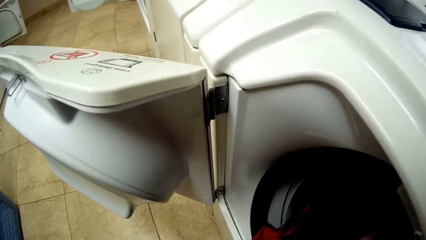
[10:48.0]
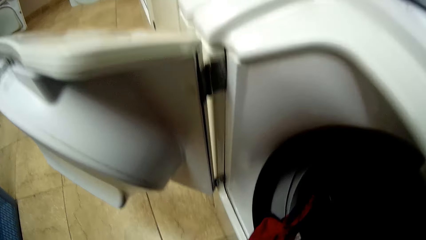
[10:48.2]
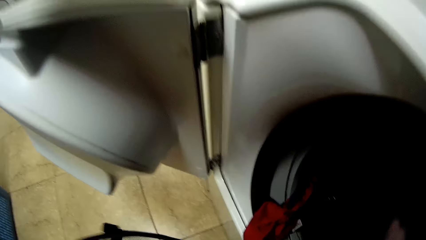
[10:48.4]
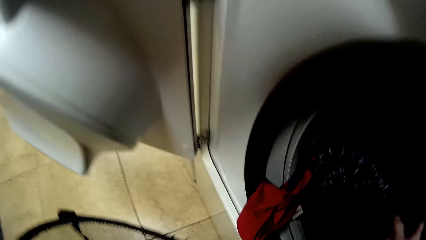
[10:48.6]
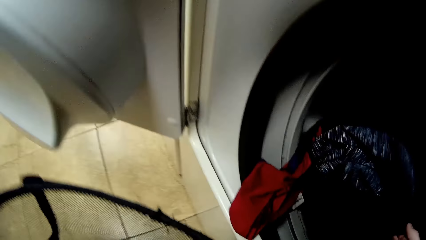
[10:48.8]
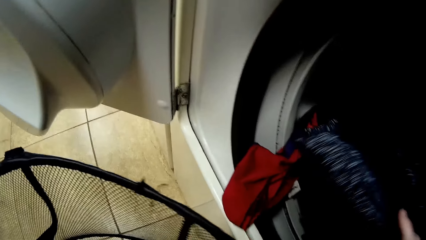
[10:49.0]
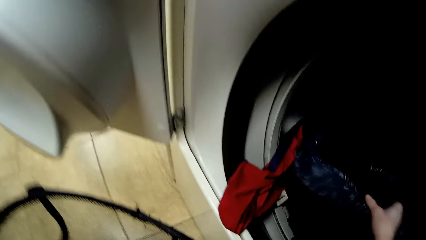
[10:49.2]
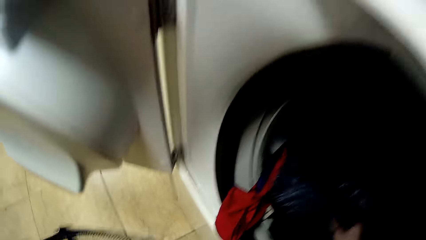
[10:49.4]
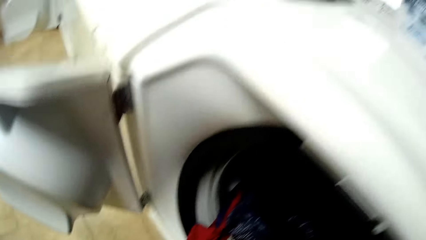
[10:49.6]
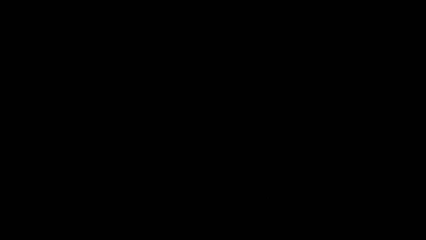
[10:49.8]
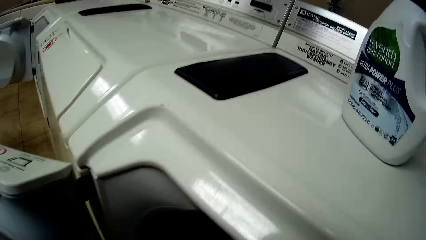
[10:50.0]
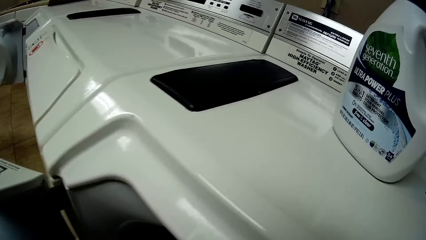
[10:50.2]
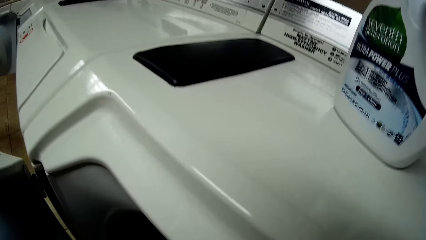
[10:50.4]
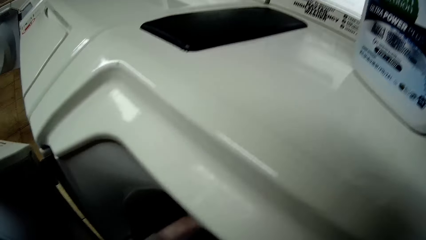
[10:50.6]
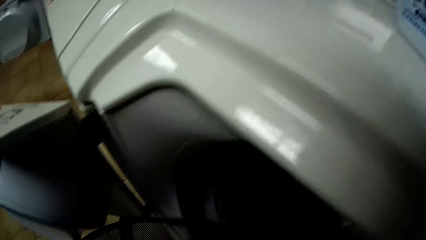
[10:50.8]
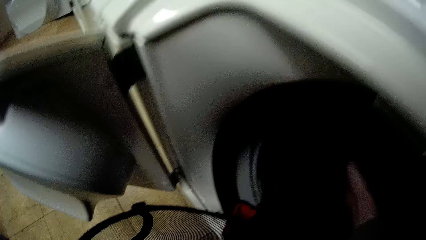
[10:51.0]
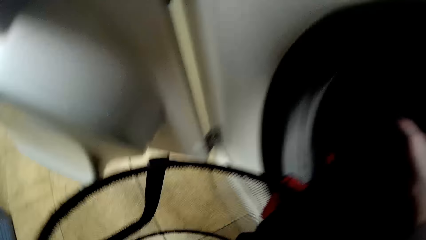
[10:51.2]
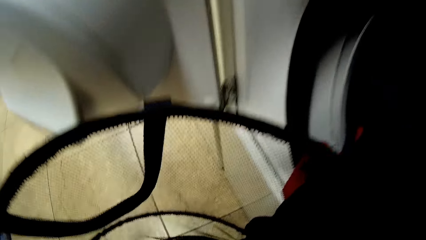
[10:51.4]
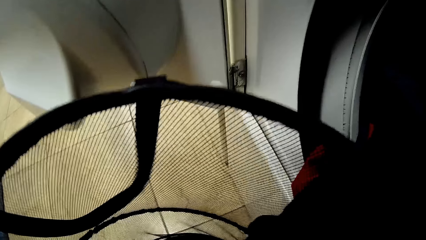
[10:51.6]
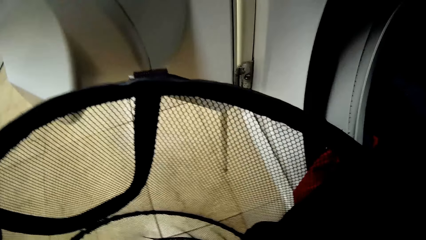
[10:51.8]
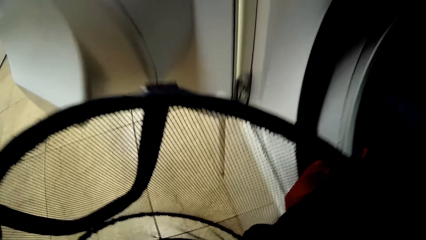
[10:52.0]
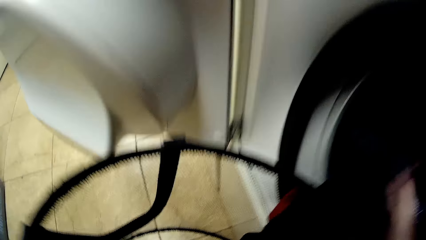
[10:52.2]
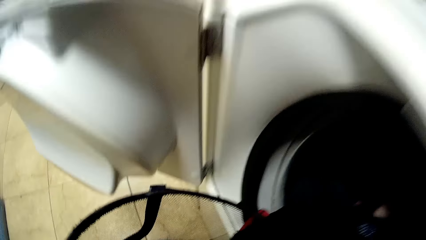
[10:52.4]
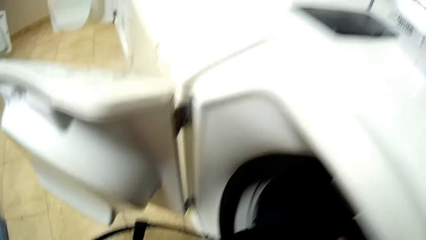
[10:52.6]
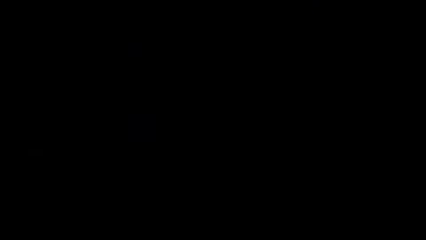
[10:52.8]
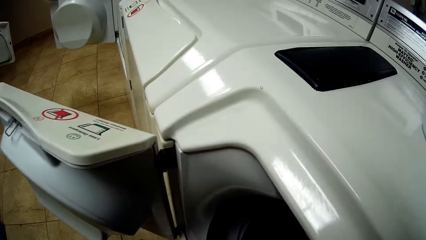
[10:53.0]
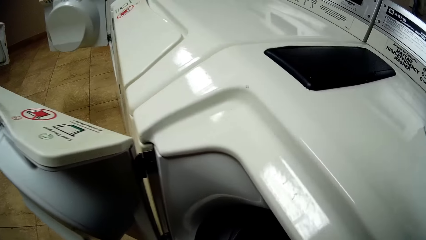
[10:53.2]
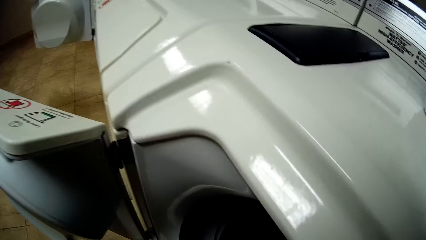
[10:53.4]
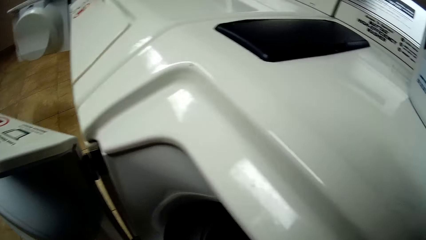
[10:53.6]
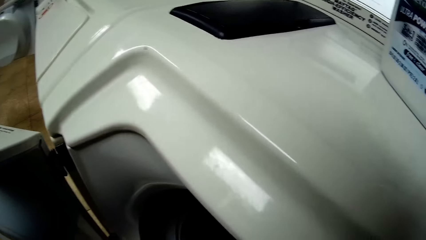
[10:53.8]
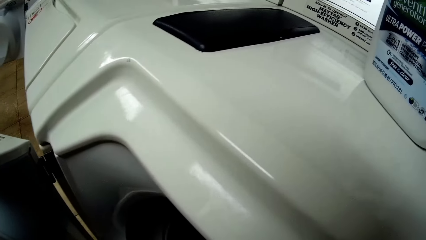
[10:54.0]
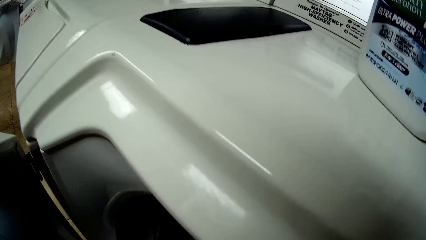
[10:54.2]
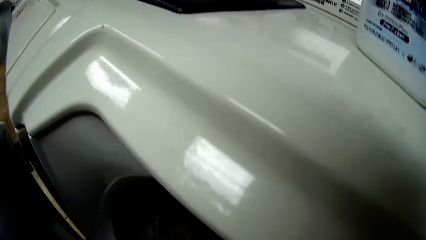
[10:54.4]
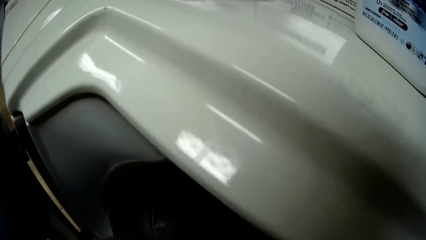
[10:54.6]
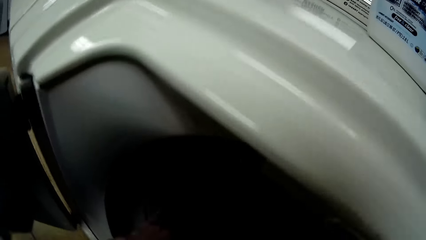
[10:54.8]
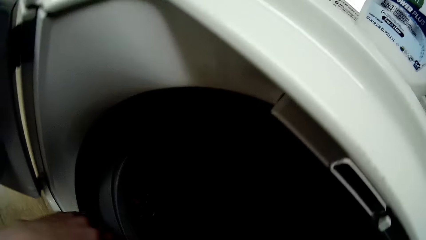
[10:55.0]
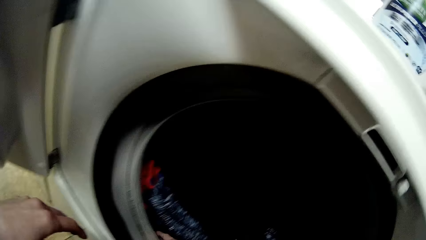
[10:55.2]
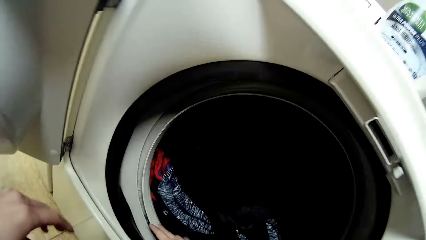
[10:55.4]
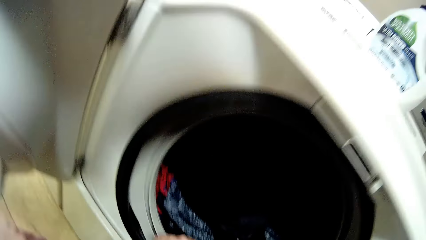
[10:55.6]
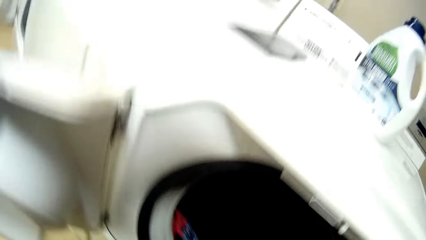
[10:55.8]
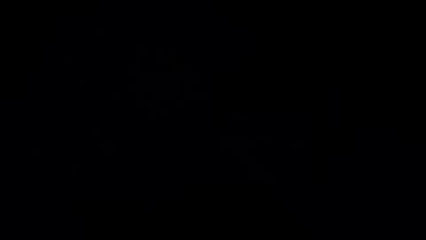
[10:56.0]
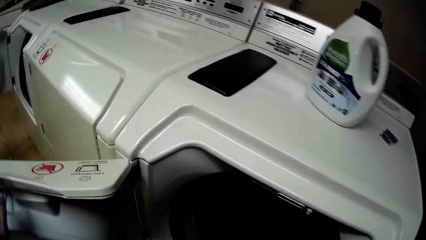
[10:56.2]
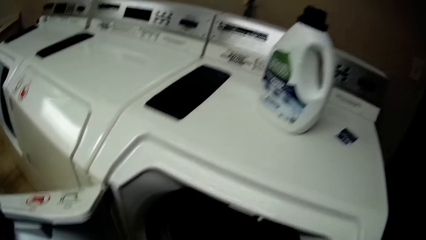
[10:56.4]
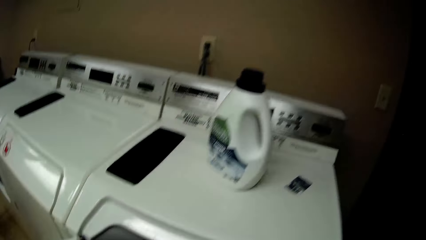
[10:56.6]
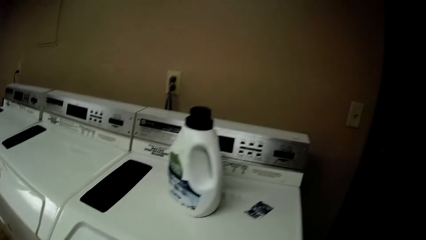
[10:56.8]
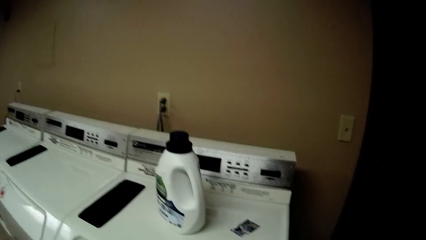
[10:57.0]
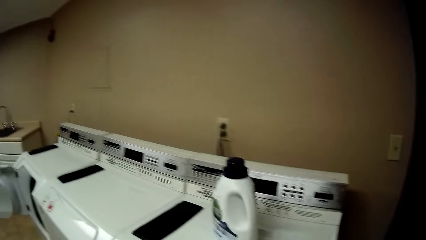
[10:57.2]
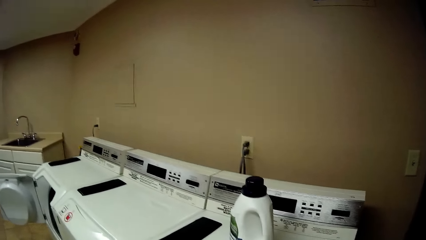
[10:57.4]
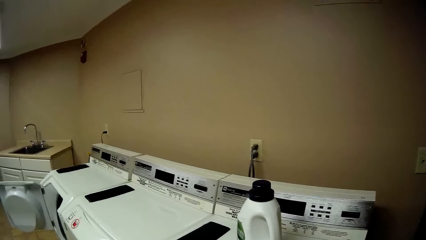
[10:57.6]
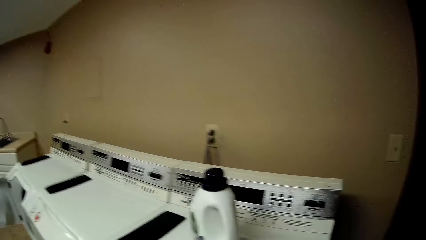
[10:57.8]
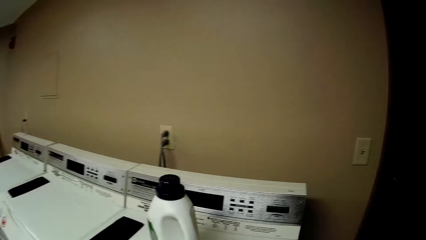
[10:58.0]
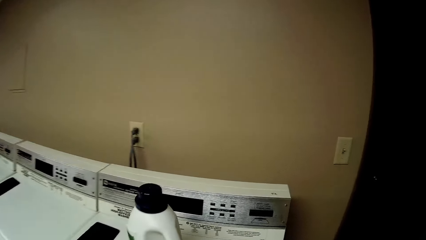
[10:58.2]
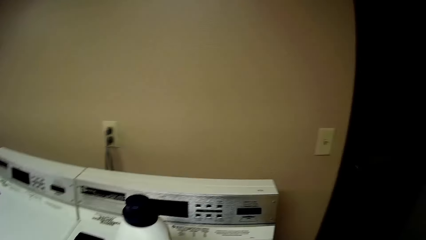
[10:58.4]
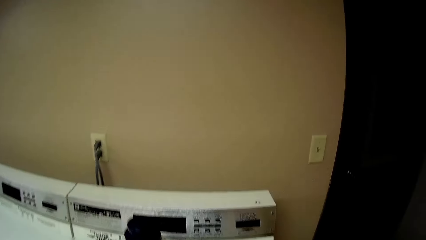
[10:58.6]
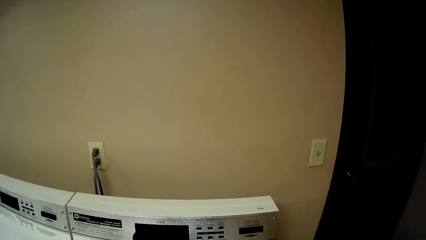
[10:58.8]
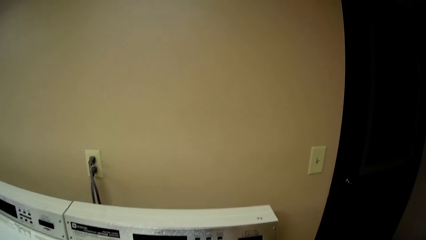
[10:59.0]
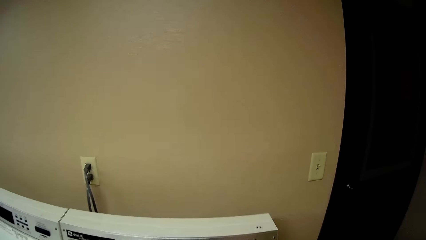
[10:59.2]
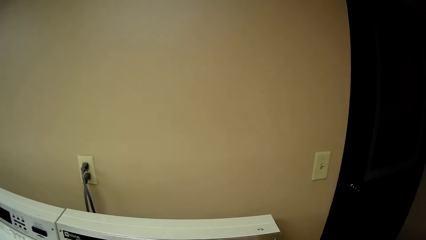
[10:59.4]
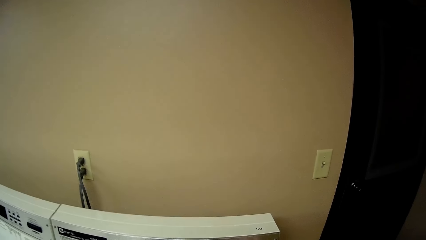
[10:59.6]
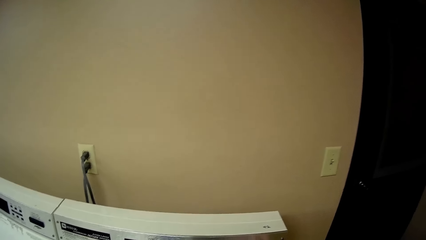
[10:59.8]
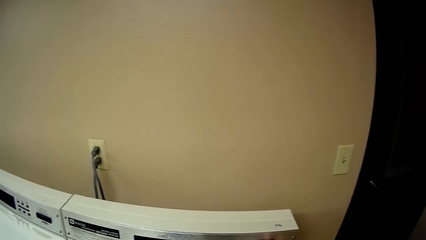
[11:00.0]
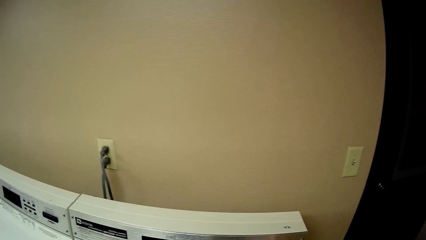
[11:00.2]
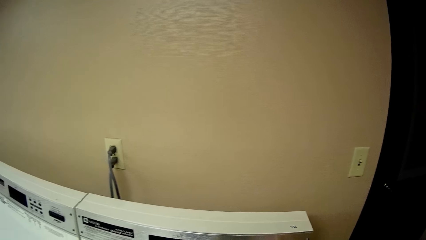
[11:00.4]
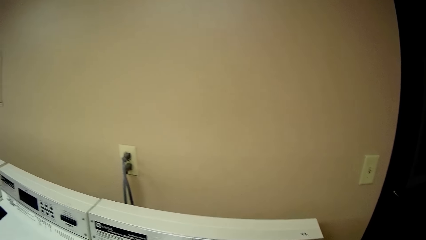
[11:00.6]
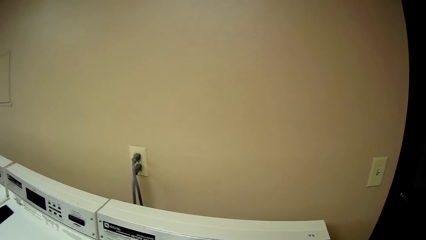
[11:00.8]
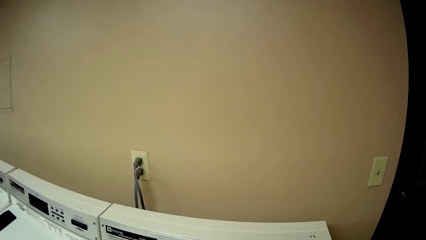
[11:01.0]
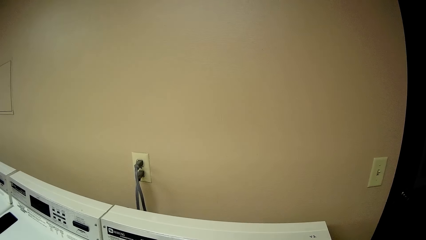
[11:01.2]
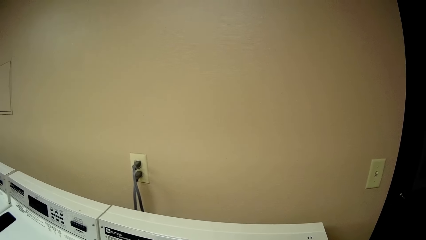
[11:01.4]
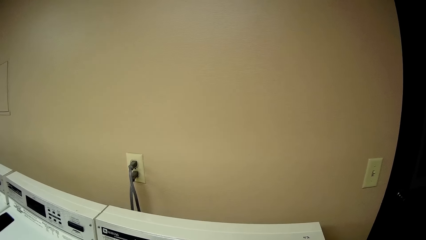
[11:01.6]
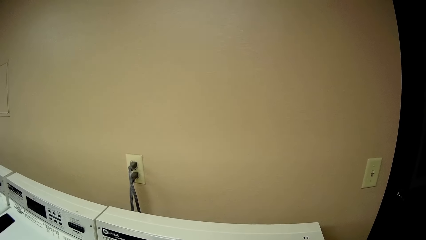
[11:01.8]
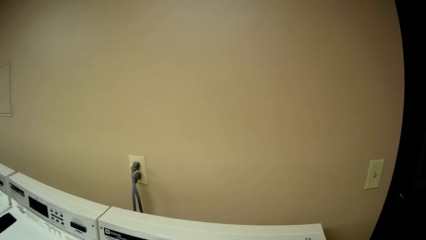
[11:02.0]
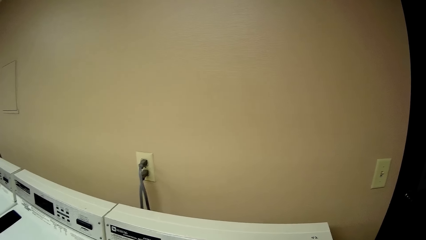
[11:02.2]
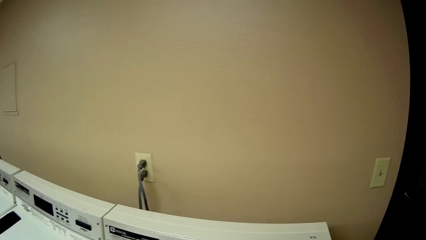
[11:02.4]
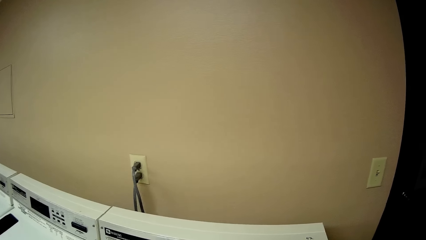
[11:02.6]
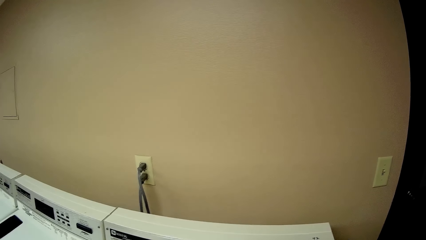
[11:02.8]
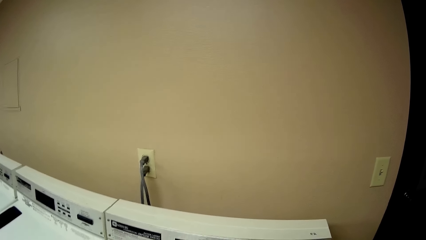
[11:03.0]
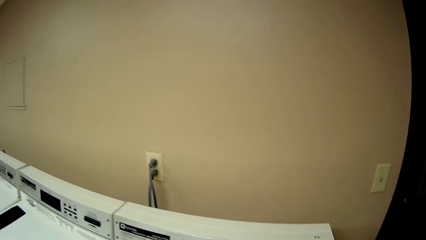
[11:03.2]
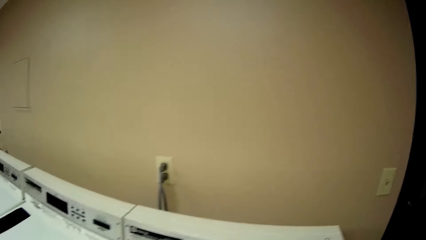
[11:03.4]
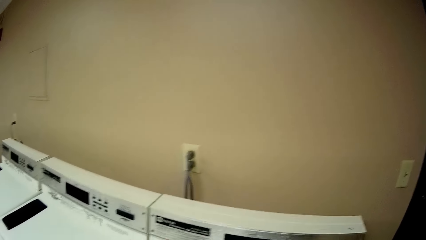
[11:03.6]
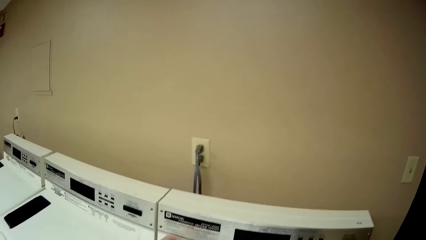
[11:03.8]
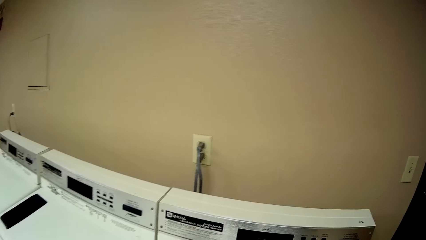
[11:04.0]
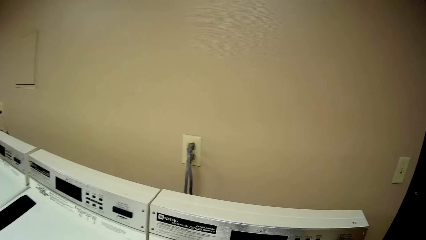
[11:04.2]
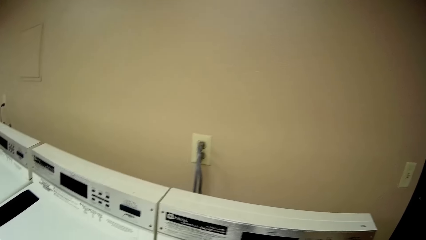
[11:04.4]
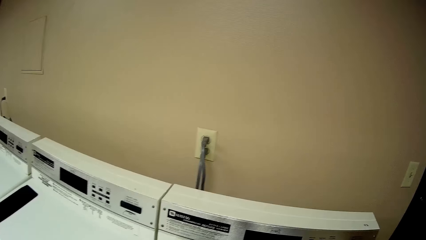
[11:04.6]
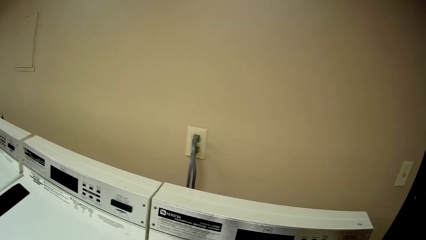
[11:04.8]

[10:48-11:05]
The camera wearer looks around.
